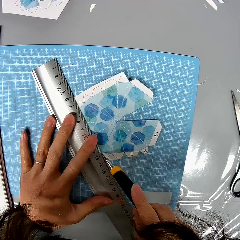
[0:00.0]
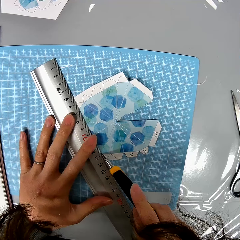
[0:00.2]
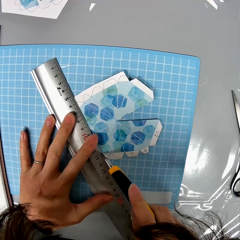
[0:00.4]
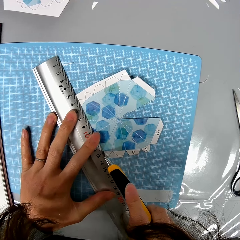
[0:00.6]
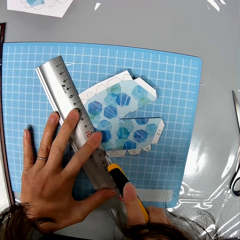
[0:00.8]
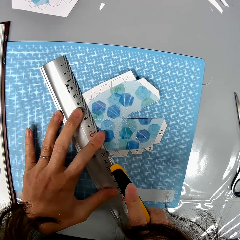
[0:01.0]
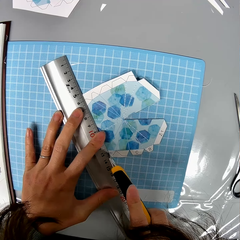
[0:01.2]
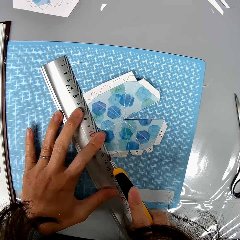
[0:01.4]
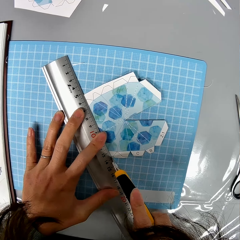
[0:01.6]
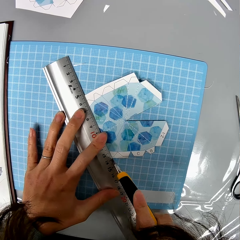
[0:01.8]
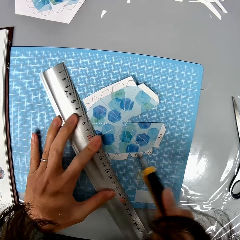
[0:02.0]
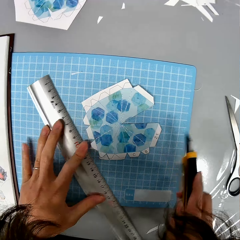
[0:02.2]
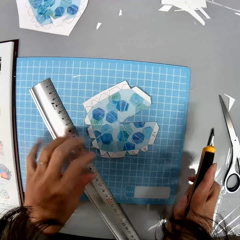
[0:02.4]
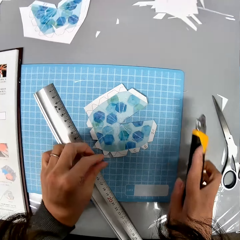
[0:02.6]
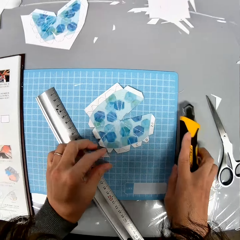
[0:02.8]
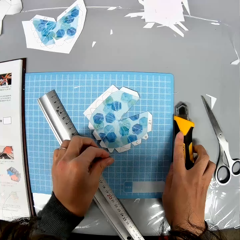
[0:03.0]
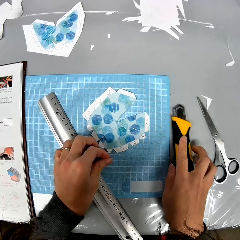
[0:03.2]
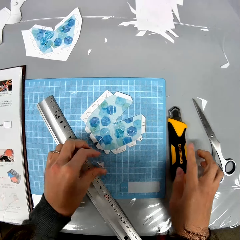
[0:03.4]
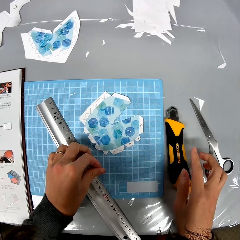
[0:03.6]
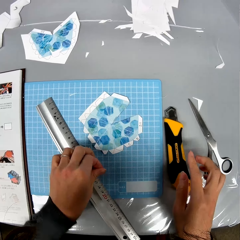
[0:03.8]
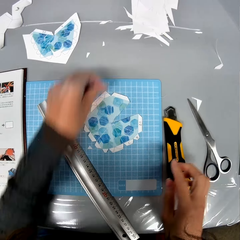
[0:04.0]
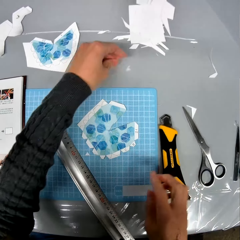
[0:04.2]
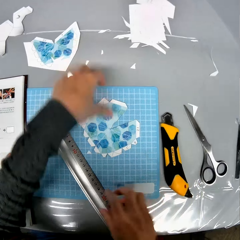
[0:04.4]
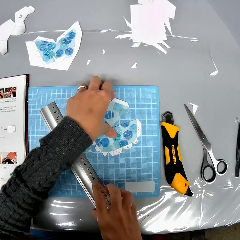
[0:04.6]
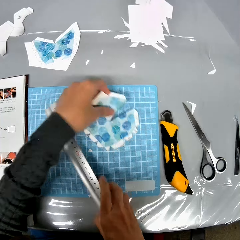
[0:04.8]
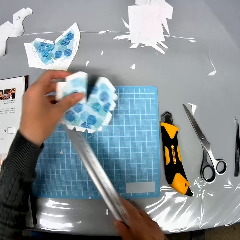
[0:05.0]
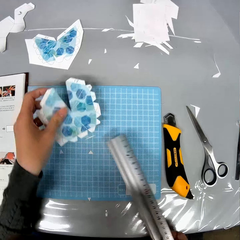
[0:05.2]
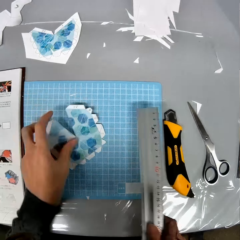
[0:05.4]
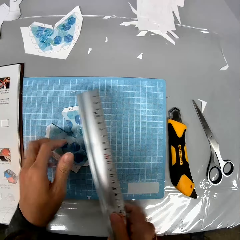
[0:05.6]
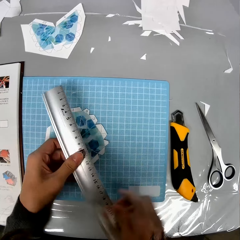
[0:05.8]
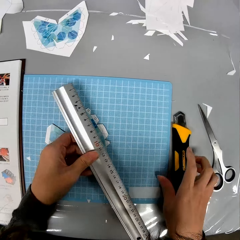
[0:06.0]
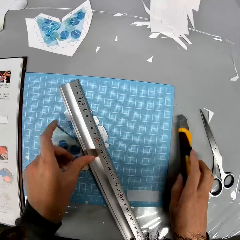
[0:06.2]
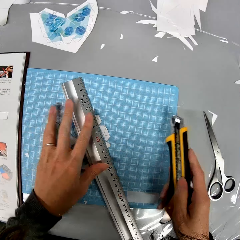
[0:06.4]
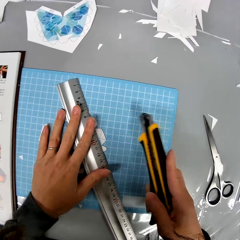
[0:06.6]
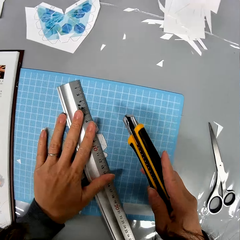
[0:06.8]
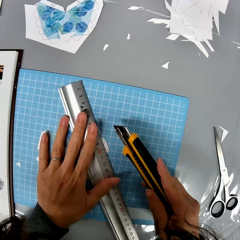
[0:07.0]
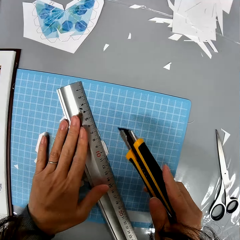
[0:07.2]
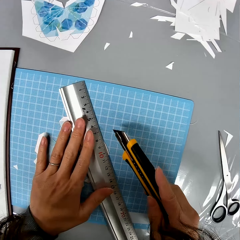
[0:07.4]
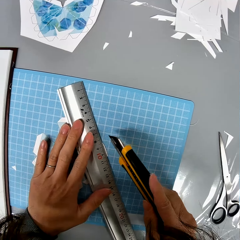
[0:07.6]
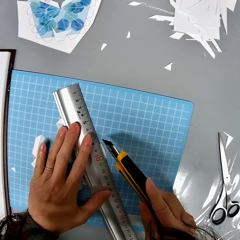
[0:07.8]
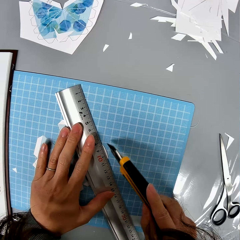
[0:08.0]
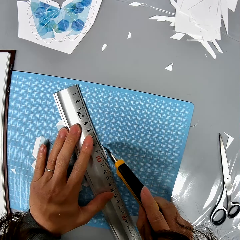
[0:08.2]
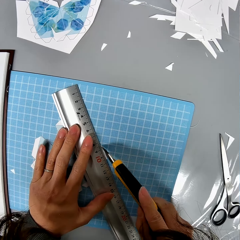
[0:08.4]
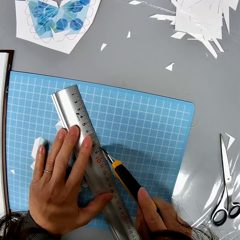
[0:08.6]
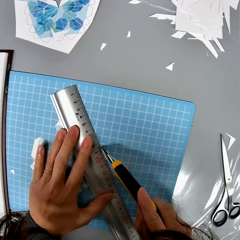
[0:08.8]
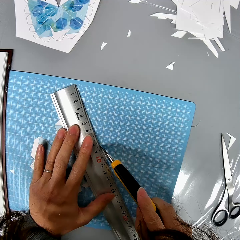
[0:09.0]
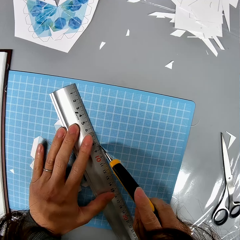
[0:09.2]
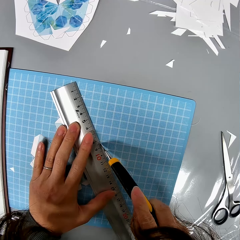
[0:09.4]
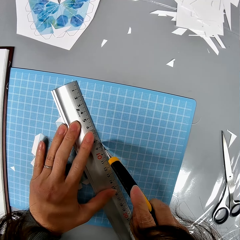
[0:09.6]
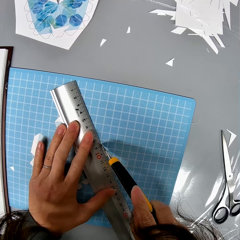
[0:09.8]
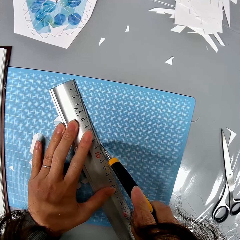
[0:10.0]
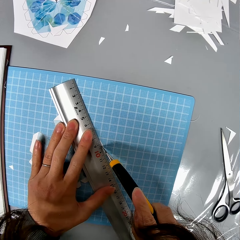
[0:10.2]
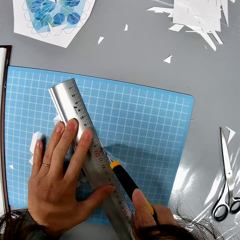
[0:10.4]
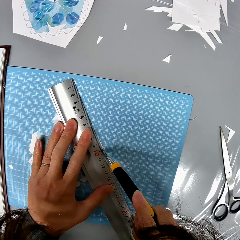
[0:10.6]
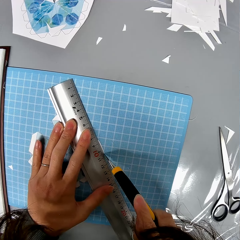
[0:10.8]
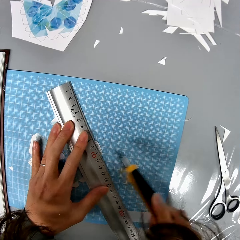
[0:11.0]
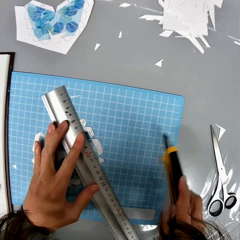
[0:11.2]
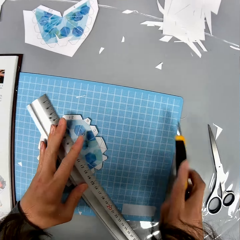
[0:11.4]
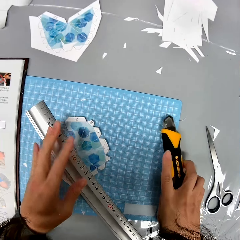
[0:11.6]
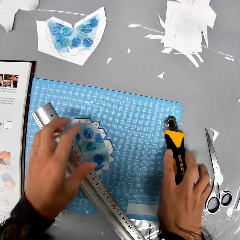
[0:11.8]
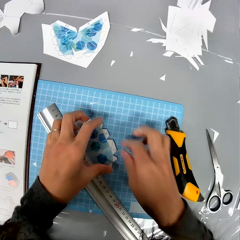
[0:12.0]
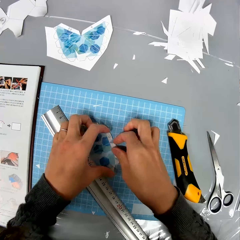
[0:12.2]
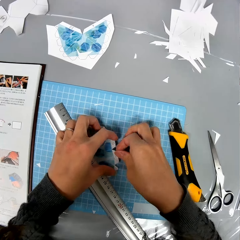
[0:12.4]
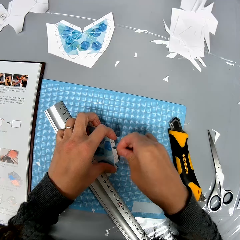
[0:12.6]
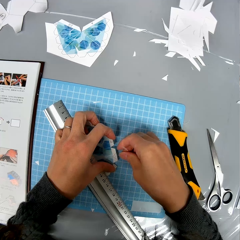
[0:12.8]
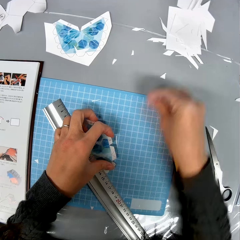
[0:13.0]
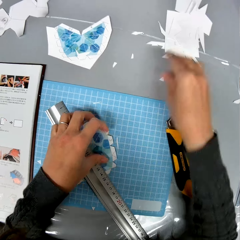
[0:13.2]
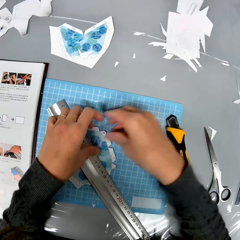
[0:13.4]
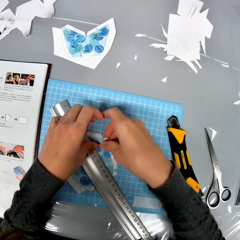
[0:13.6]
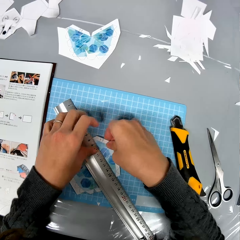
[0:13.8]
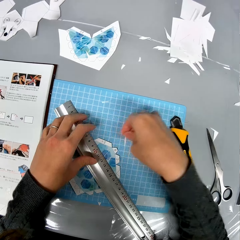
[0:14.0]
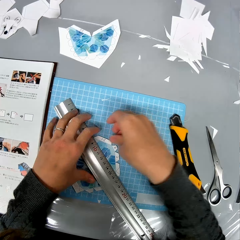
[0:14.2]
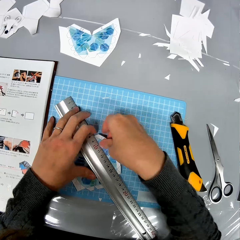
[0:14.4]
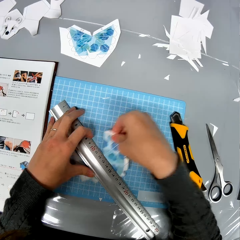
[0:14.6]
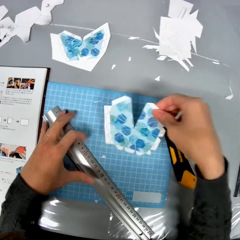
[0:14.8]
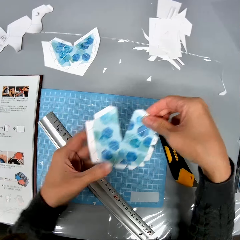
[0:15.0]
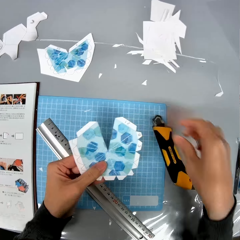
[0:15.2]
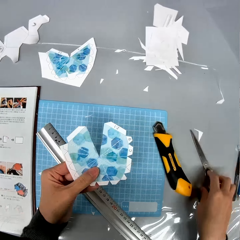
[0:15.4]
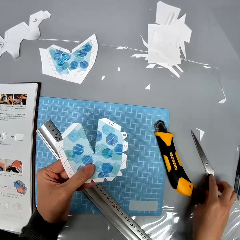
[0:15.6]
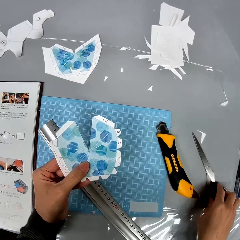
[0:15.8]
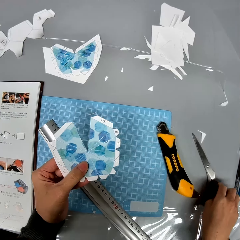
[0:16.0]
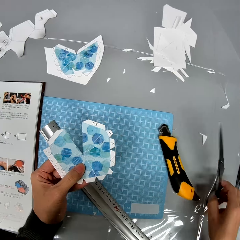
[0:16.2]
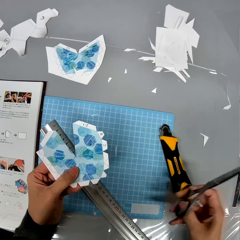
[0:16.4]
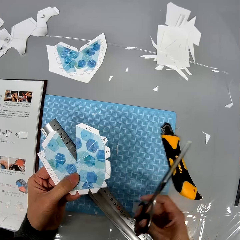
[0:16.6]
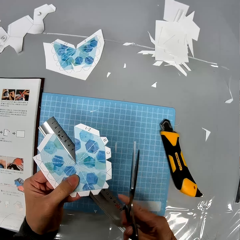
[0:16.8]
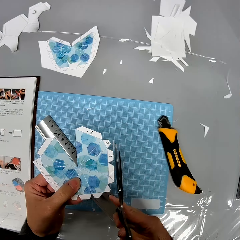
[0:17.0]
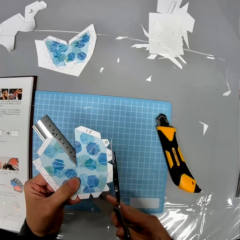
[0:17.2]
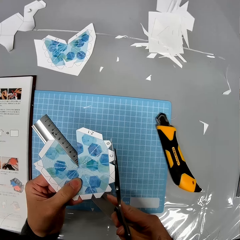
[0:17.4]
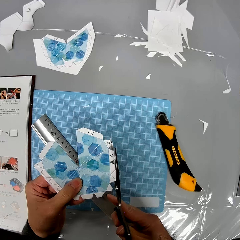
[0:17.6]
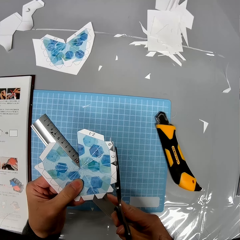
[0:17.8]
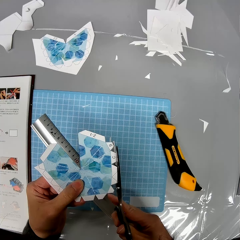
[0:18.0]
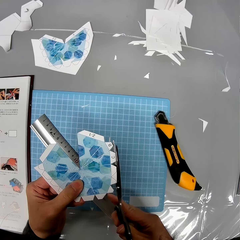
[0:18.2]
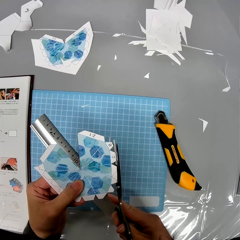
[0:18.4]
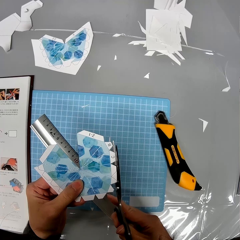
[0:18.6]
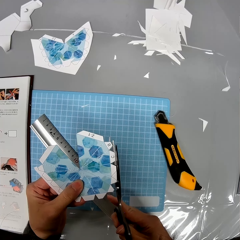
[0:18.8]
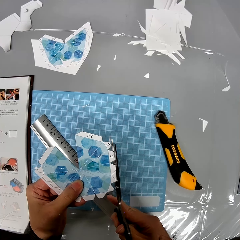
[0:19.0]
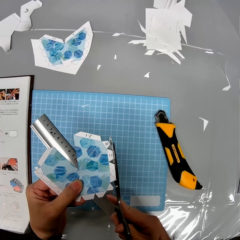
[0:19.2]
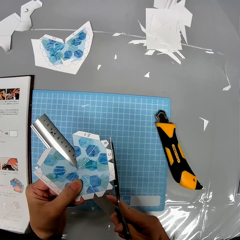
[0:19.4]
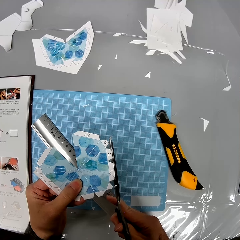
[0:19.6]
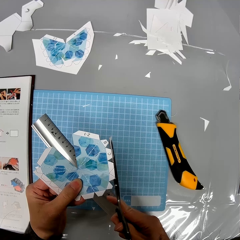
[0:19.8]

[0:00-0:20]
The camera wearer is at a table. They cut out a piece of cardboard paper along a ruler using a craft knife. They adjust the position of the ruler, pick up the piece of cardboard paper, and drop the craft knife on the table. They drop the piece of cardboard paper on the table. They pick up the ruler and the cardboard paper. They drop the cardboard paper on the table and place the ruler on the cardboard paper. They pick up the craft knife. They cut the cardboard paper using the craft knife. They adjust the position of the ruler and drop the craft knife. They remove a piece of the cardboard paper and drop it on the table. They pick up the cardboard paper from the table. They pick up a pair of scissors from the table. They cut the paper with the scissors.

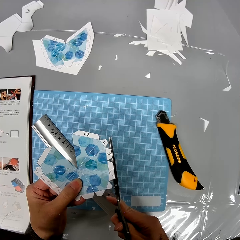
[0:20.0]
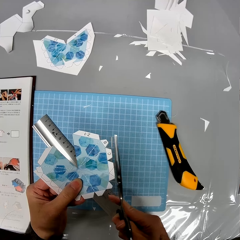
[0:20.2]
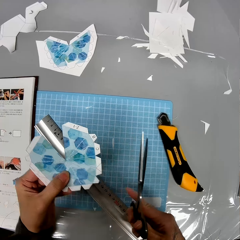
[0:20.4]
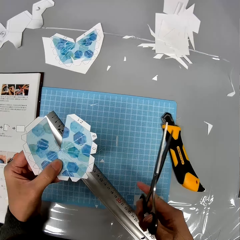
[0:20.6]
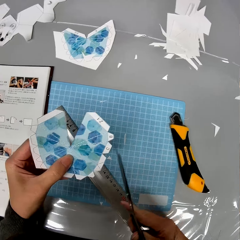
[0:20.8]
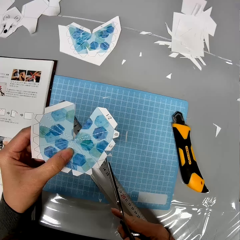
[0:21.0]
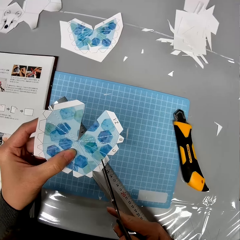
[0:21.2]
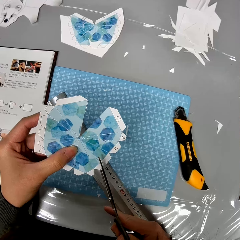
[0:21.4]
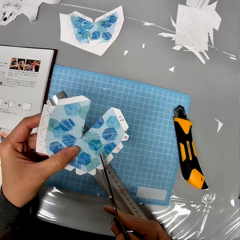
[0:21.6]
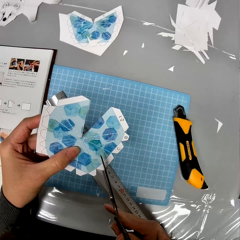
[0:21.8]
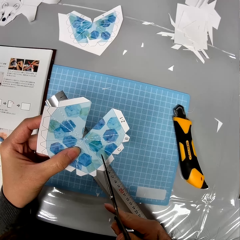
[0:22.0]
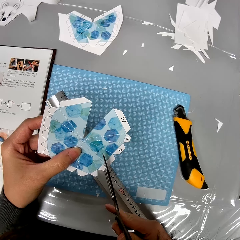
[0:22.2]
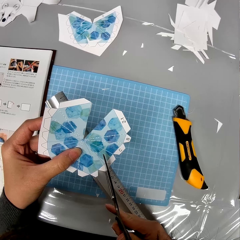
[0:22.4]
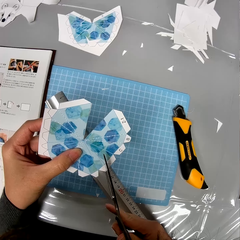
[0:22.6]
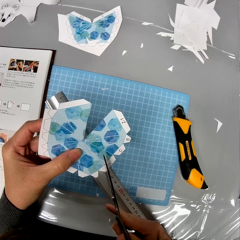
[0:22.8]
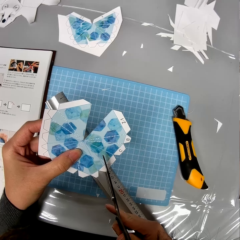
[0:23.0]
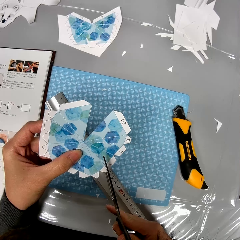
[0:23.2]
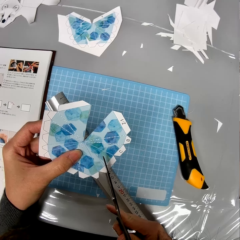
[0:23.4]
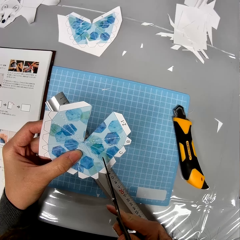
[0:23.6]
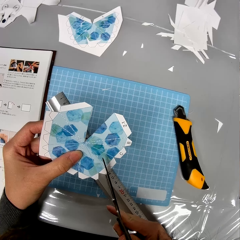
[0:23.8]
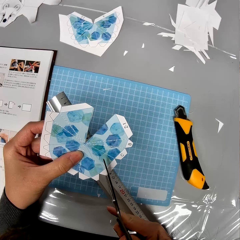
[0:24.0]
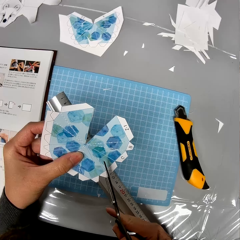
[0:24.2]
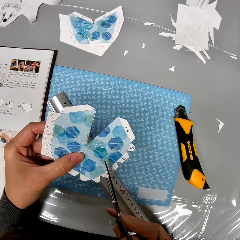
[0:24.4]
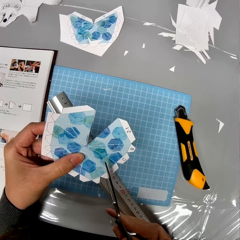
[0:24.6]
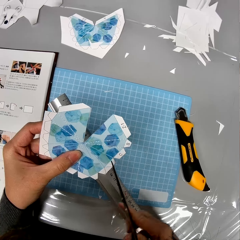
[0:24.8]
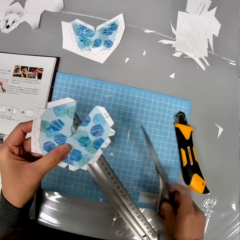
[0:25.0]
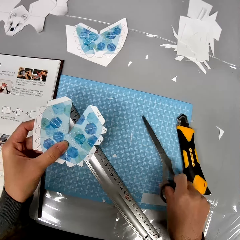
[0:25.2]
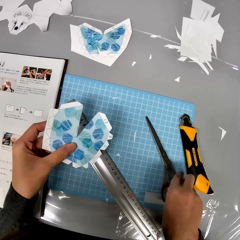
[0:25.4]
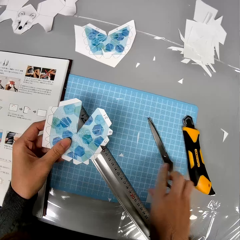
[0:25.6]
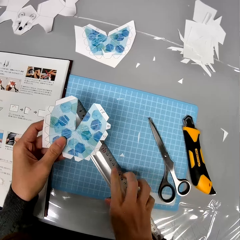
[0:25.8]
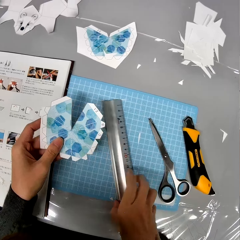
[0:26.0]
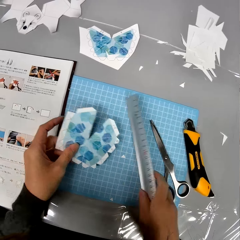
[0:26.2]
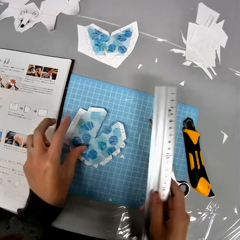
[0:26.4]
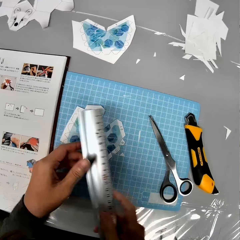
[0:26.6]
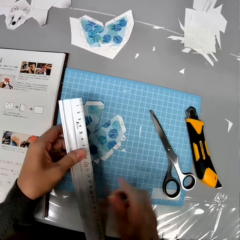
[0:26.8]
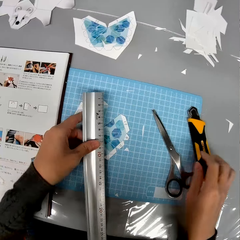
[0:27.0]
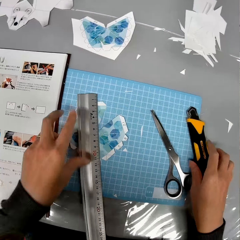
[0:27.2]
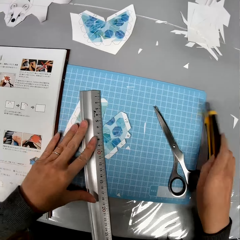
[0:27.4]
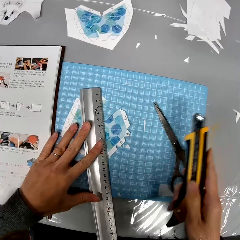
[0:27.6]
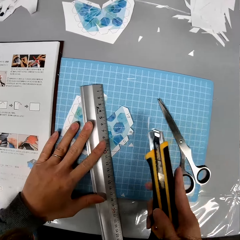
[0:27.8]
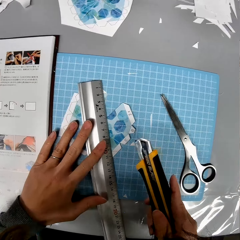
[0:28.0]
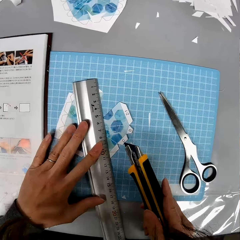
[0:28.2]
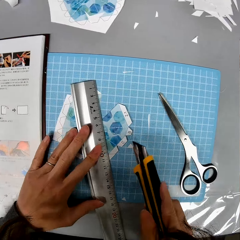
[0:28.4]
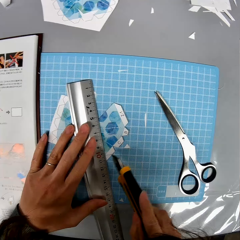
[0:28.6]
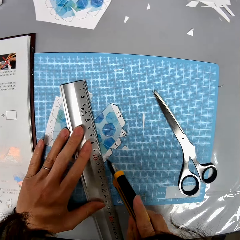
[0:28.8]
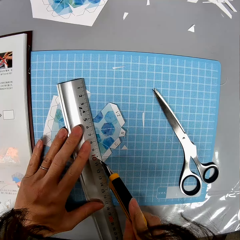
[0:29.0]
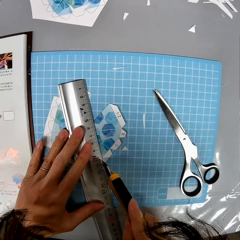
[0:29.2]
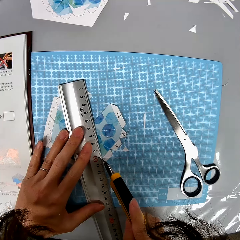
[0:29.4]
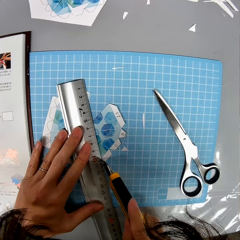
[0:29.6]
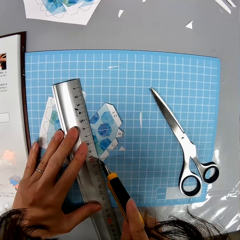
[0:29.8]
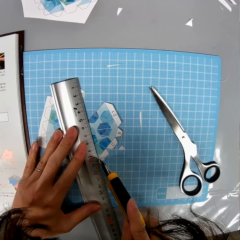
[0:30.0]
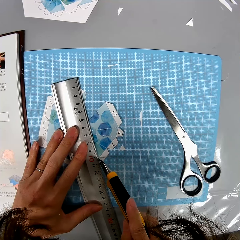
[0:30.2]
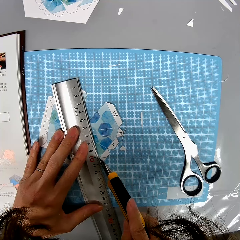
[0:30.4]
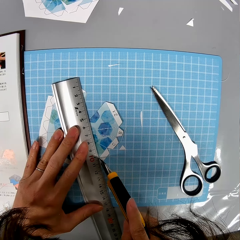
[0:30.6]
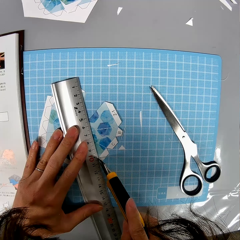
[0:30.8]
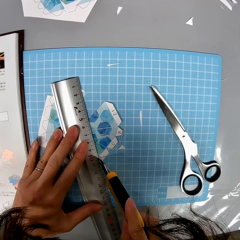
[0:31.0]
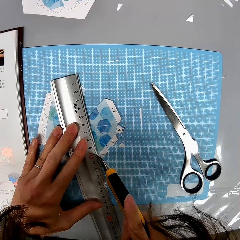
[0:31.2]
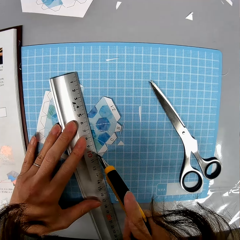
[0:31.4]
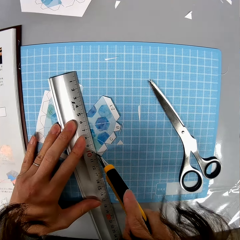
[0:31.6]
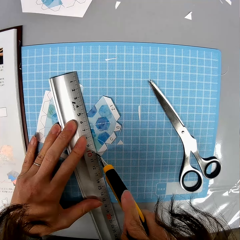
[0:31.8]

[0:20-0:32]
The camera wearer drops the pair of scissors on the table and picks up a ruler from the table. They drop the cardboard paper on the table and place the ruler on the cardboard paper. They pick up the craft knife. They cut the paper.
